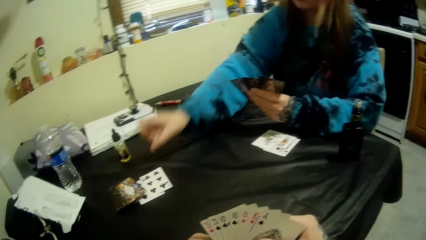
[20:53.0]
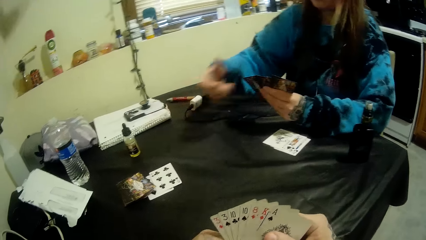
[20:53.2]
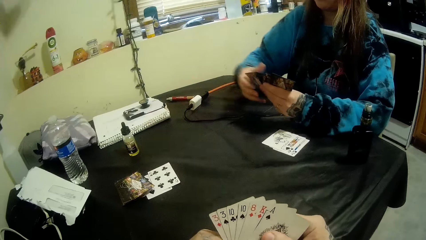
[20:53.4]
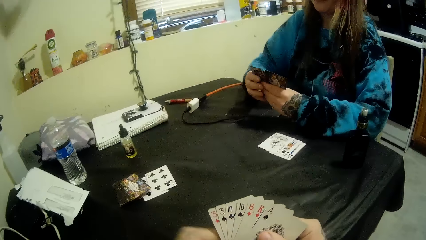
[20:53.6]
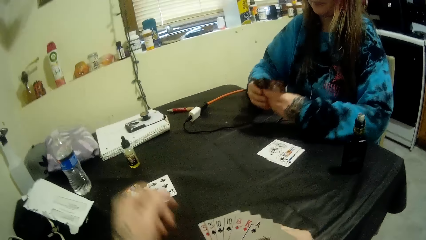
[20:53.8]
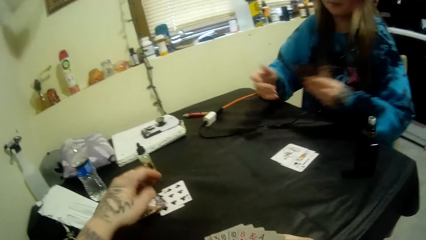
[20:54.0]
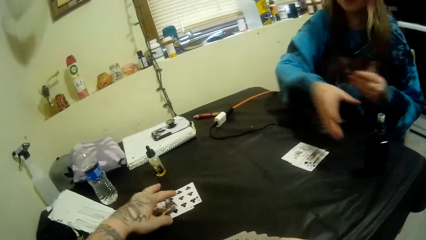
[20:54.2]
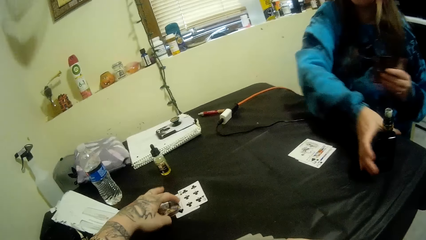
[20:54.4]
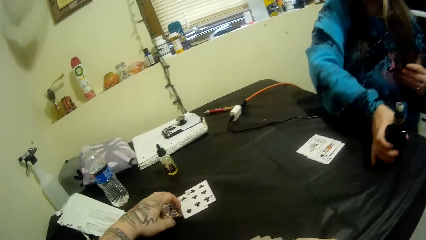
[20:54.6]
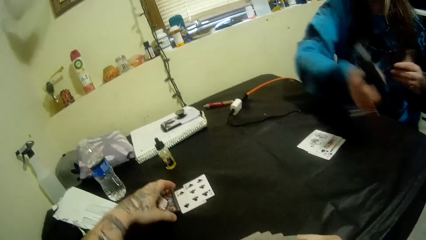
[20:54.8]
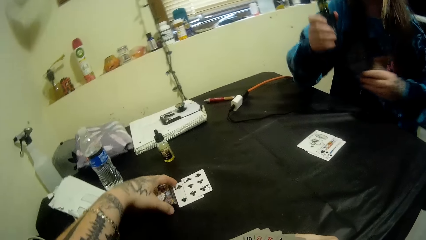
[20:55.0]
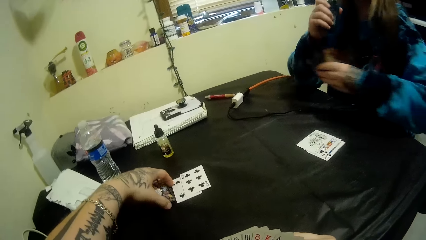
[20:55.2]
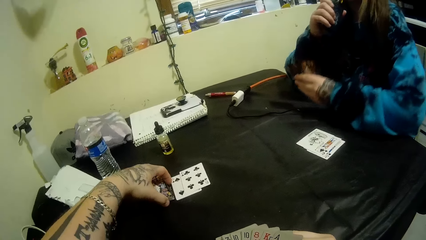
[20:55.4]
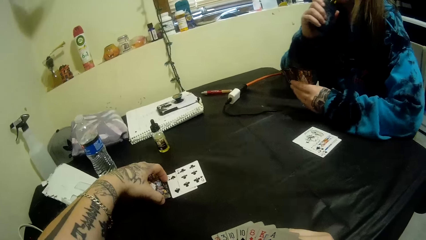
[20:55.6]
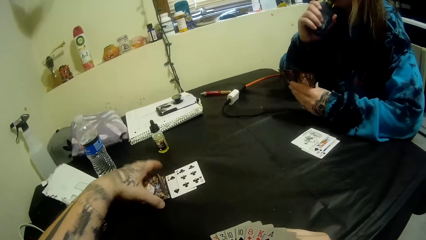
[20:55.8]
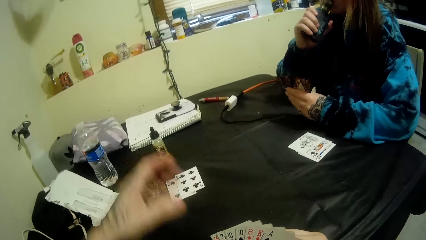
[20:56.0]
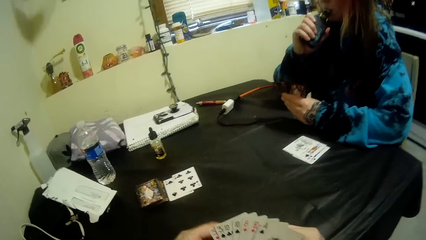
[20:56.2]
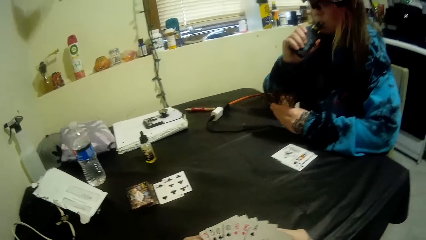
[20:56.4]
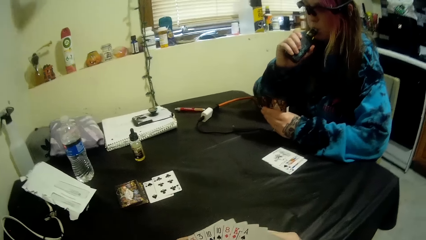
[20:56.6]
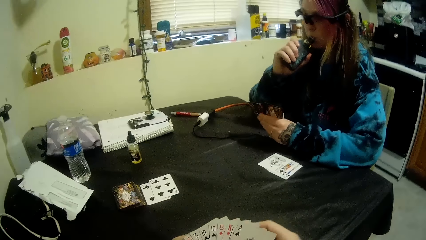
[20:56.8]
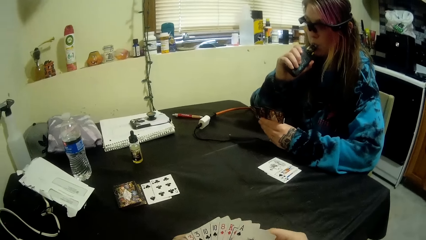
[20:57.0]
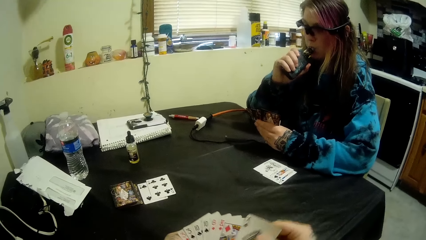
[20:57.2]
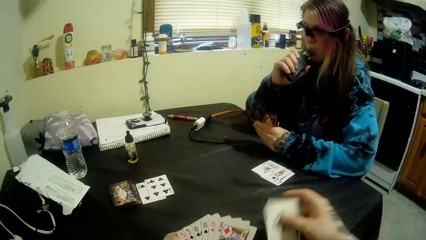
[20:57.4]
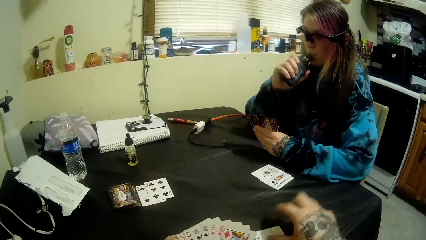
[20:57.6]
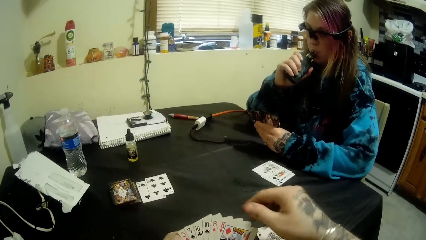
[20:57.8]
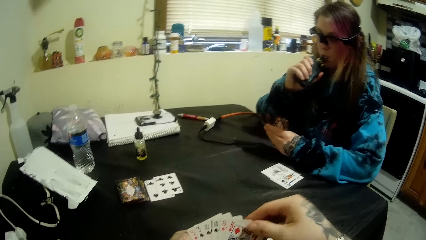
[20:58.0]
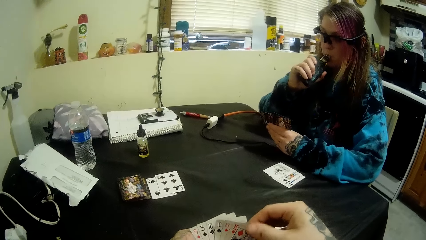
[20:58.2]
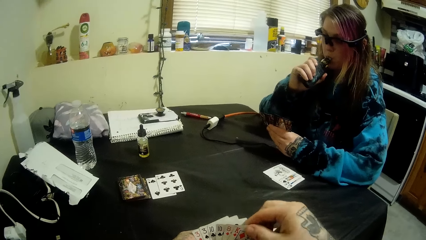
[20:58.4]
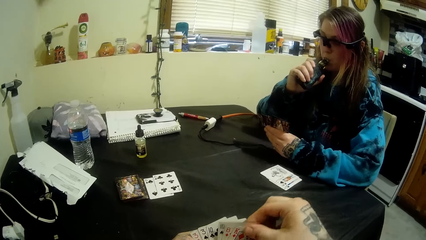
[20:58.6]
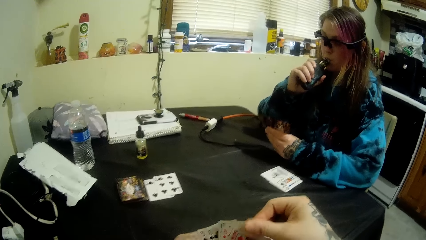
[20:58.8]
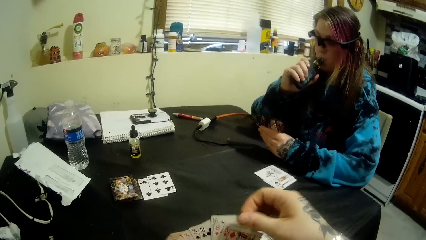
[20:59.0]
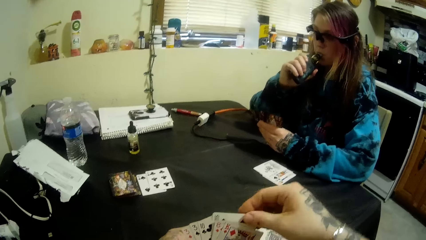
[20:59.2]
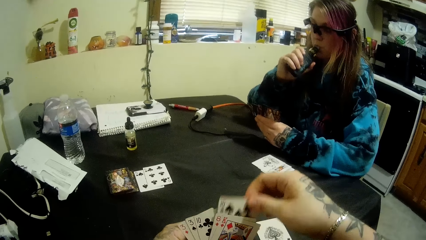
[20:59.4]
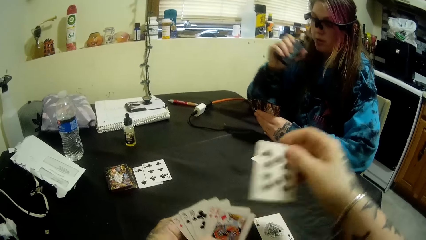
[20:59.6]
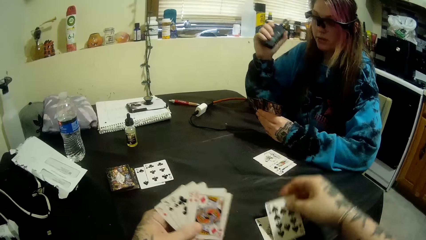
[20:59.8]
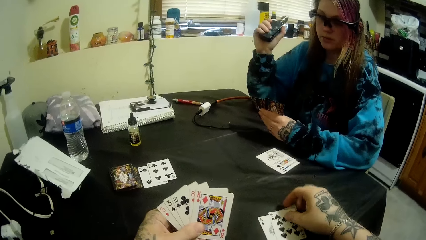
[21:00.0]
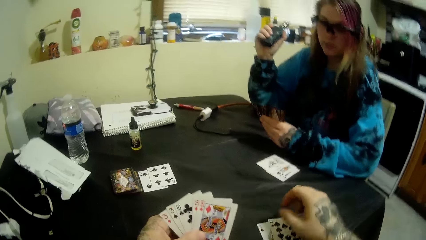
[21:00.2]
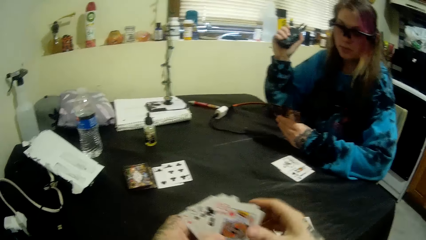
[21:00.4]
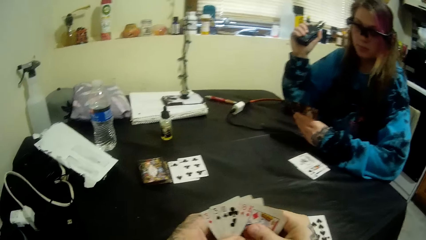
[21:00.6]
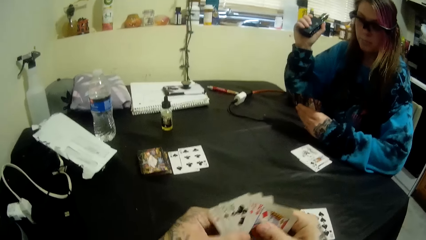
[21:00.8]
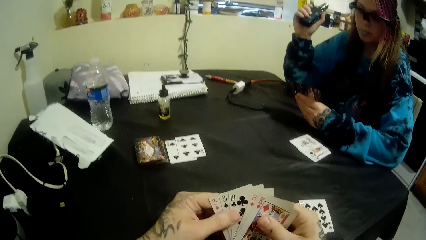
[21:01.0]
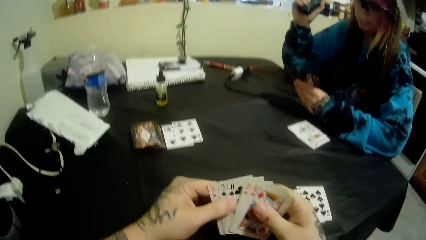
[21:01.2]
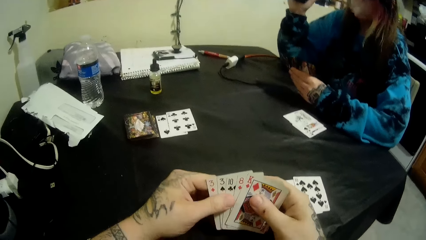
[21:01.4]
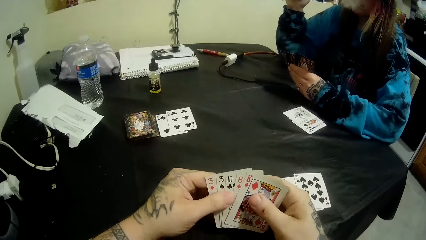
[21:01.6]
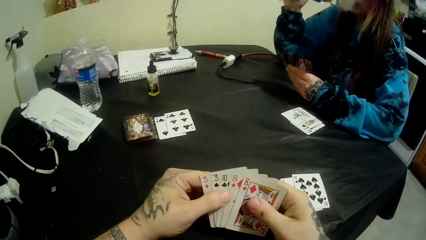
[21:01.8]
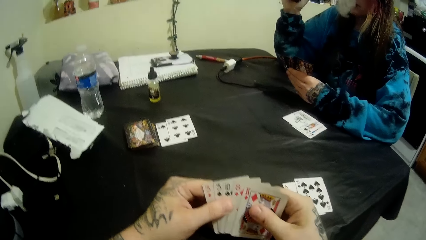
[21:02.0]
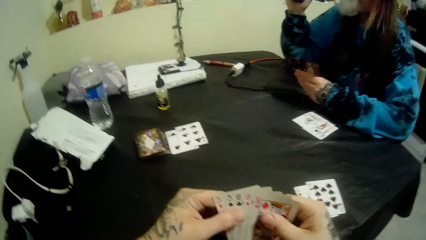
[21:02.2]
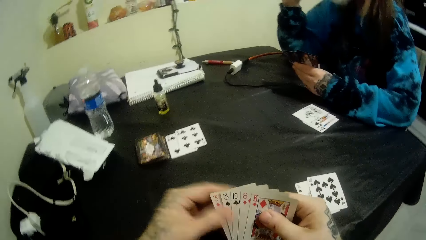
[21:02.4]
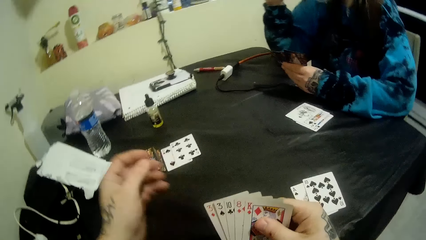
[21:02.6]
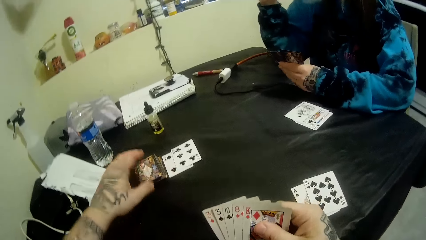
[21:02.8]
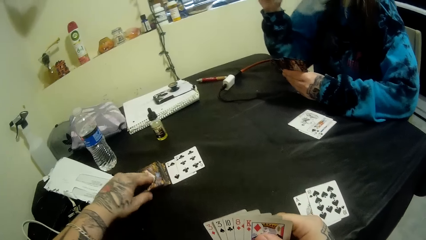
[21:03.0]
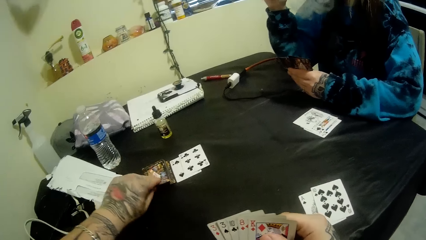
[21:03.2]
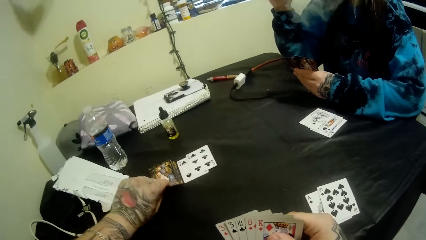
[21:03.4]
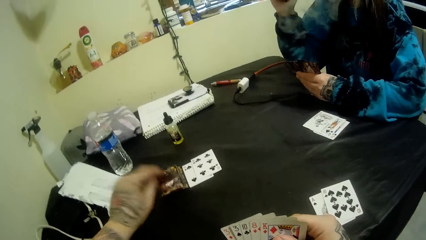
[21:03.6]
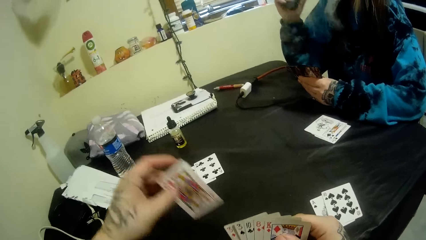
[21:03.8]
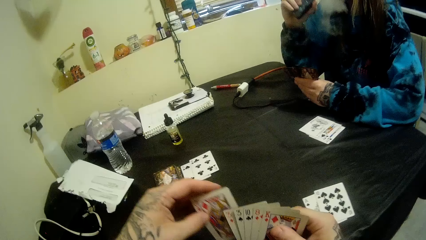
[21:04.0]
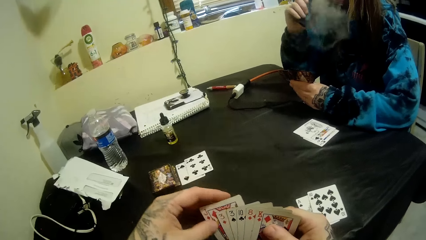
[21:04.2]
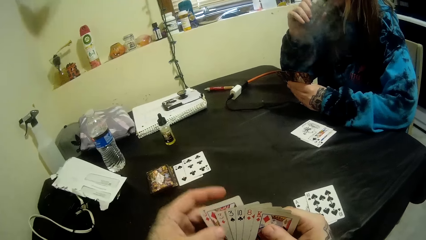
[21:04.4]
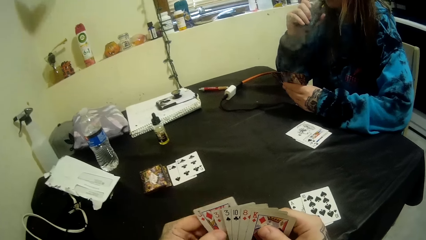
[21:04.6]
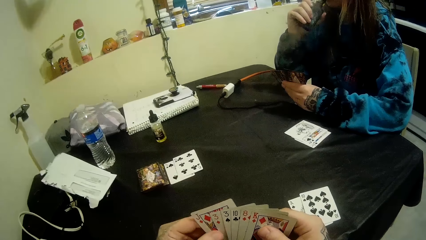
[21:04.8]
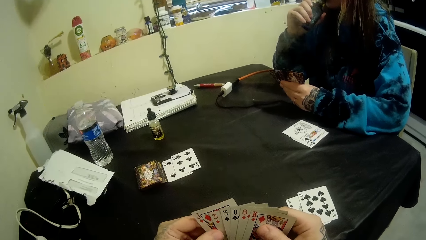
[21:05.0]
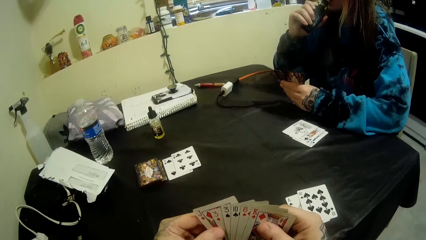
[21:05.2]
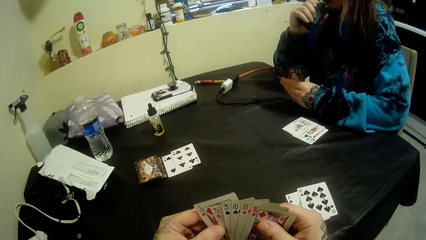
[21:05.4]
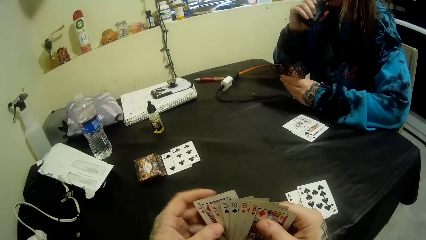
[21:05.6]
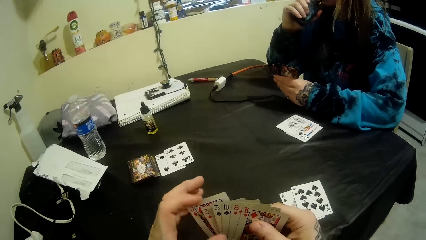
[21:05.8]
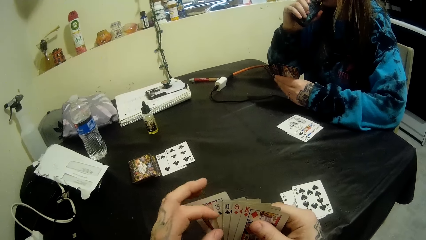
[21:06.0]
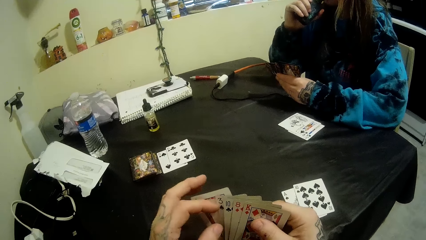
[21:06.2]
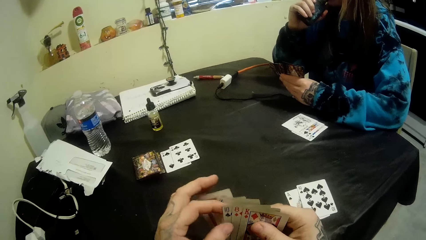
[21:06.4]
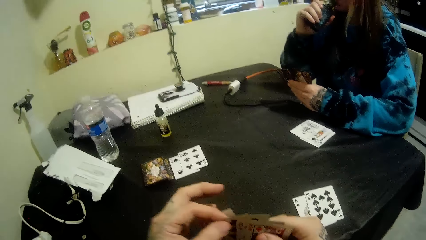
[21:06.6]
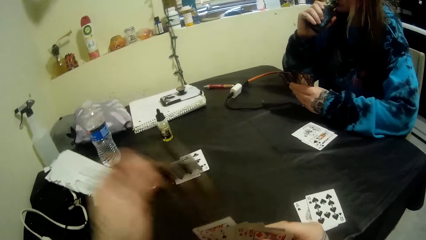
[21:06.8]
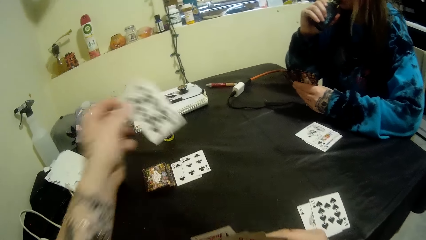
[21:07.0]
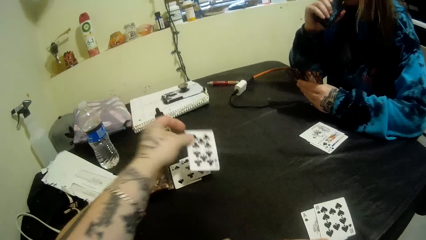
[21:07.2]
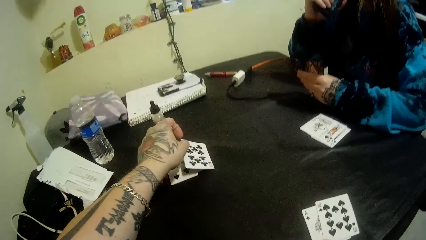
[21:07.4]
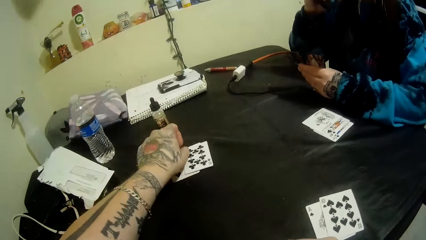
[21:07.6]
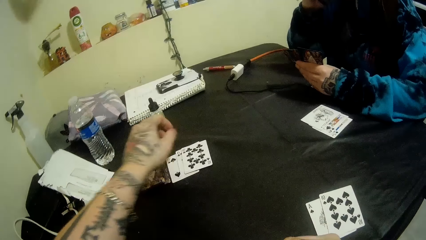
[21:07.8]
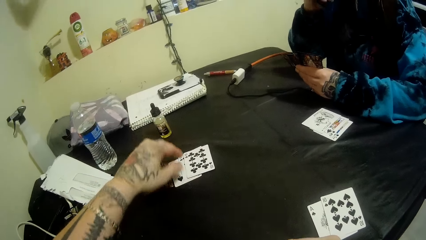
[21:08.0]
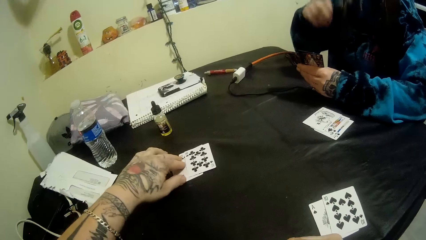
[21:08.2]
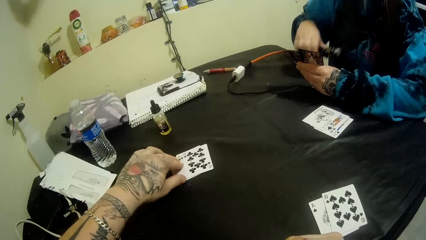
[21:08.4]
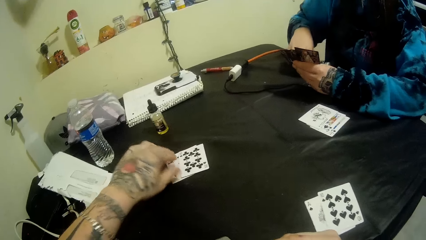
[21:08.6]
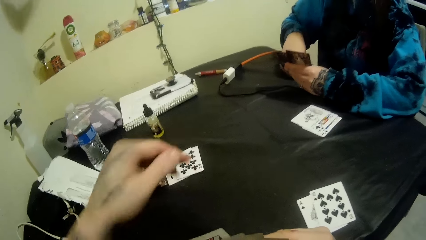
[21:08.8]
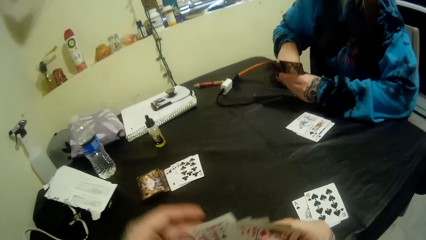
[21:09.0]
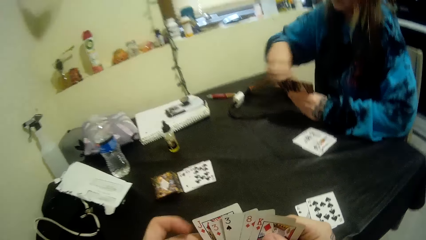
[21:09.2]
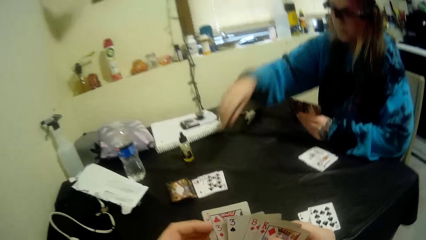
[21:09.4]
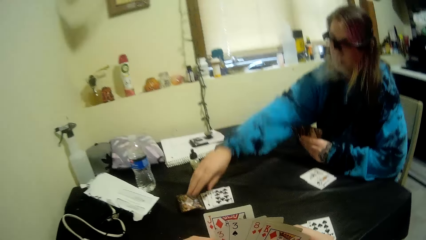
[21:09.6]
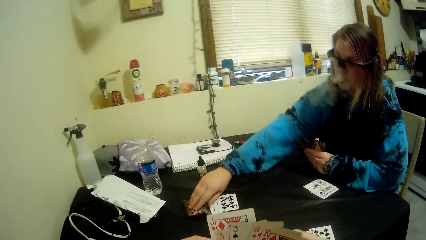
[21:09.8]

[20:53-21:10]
The camera wearer pushes the deck away from the cards. A woman picks the bottle on the table with her right hand. The camera wearer adjusts the cards on the table with his left hand. He talks to the woman. He picks a card from his deck. He talks to the woman. He puts some cards on the table with his right hand. He picks a card from his deck and places the card on the table. He holds the card in his hand with his other hand. He stares at his cards. He picks up another card from the deck on the table with his left hand. He places the card on his deck. He stares at his cards. He picks a card from his deck. He puts another card on the table with his left hand. He holds the cards in his hand with his hands.
